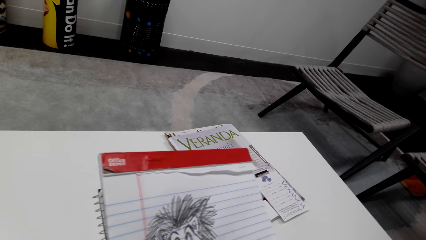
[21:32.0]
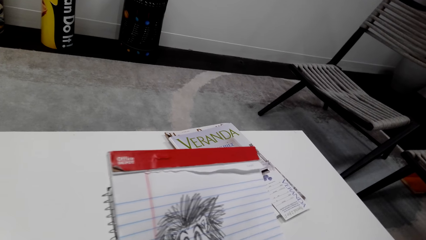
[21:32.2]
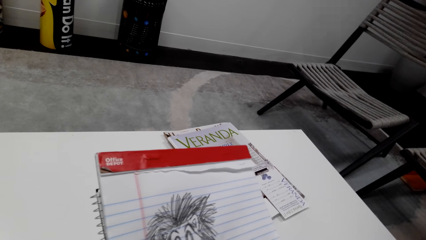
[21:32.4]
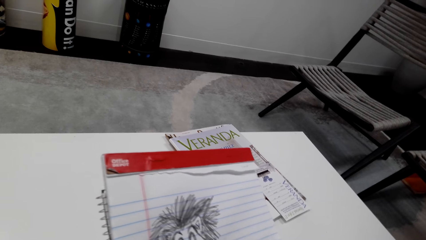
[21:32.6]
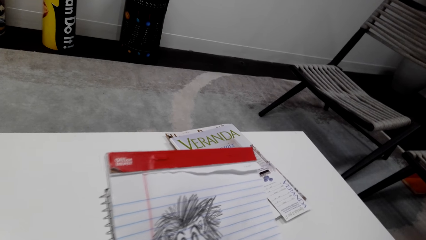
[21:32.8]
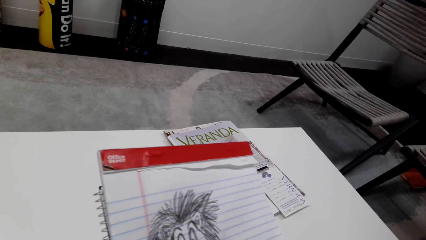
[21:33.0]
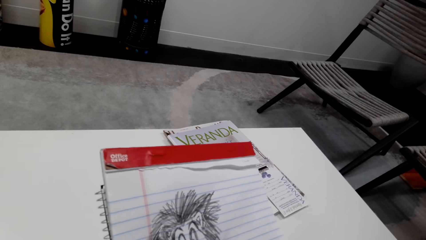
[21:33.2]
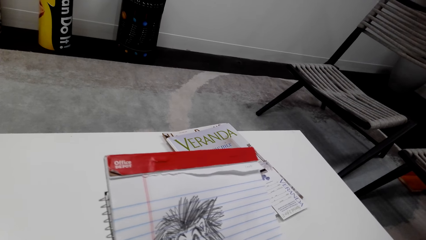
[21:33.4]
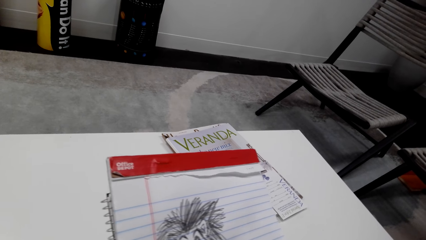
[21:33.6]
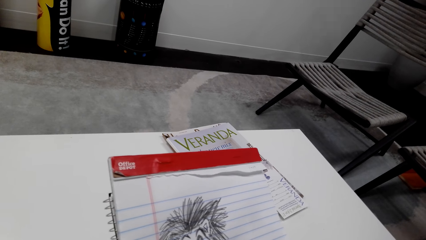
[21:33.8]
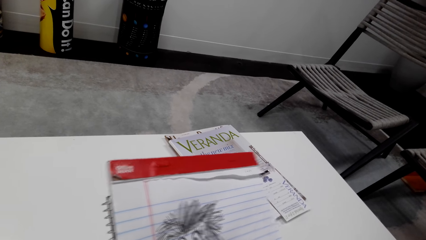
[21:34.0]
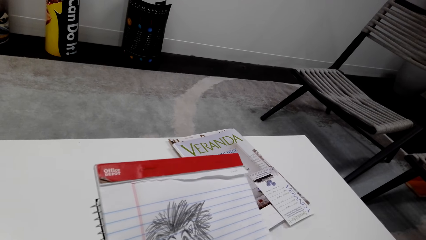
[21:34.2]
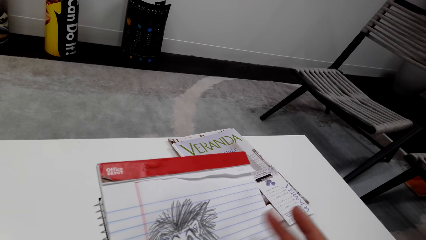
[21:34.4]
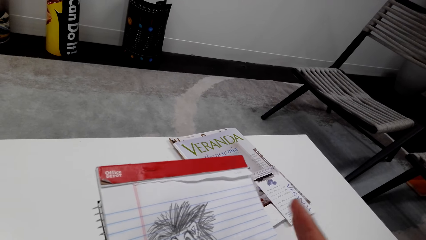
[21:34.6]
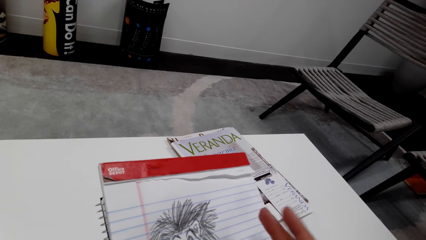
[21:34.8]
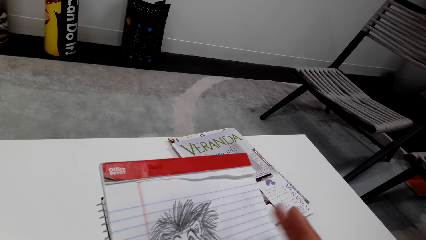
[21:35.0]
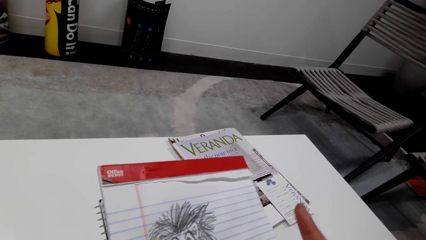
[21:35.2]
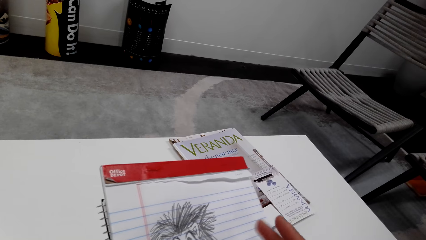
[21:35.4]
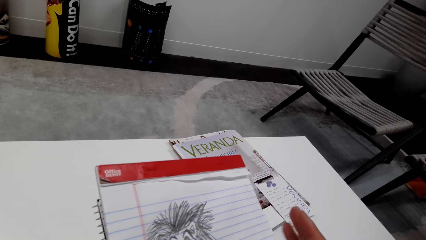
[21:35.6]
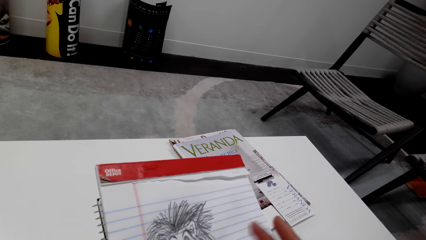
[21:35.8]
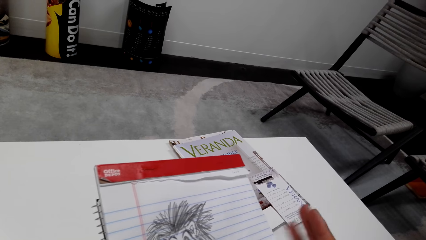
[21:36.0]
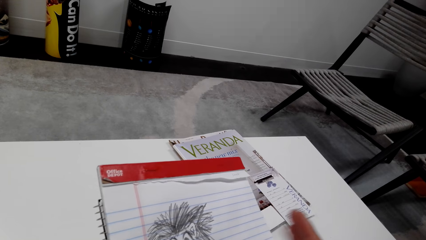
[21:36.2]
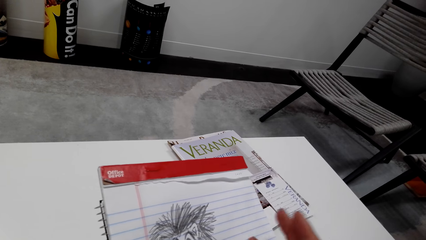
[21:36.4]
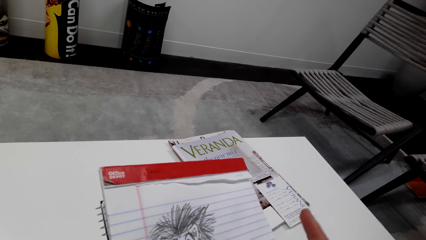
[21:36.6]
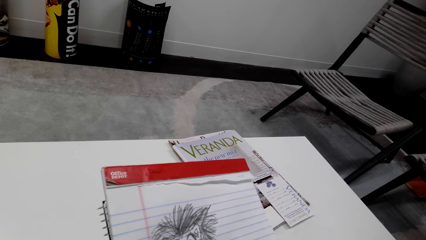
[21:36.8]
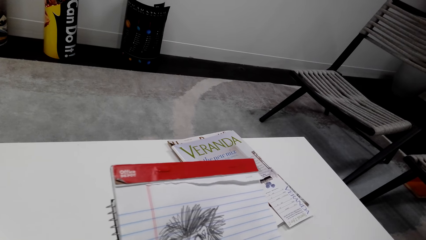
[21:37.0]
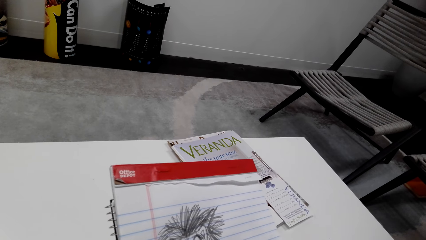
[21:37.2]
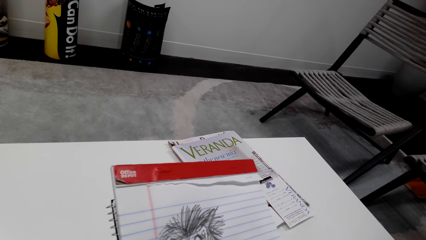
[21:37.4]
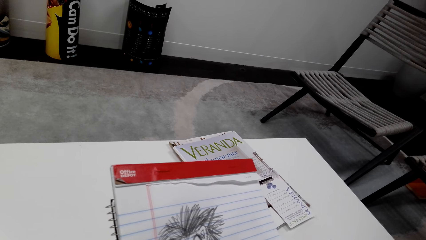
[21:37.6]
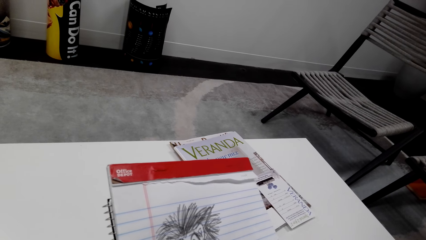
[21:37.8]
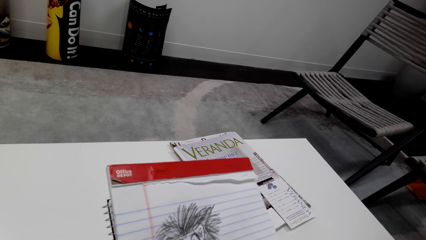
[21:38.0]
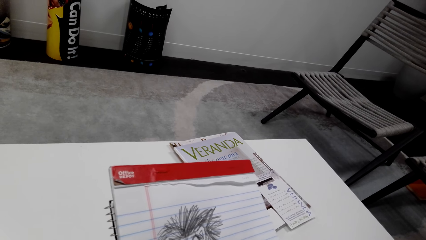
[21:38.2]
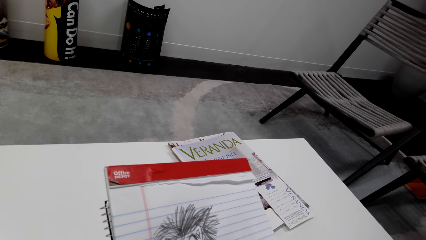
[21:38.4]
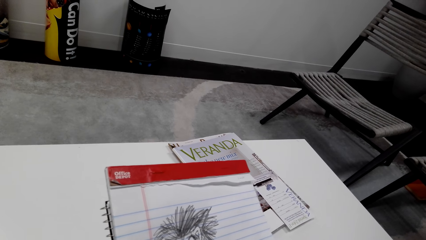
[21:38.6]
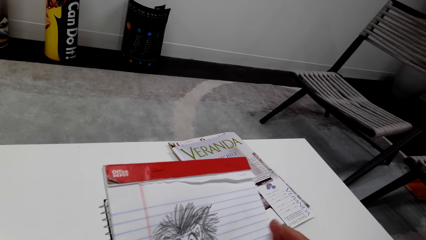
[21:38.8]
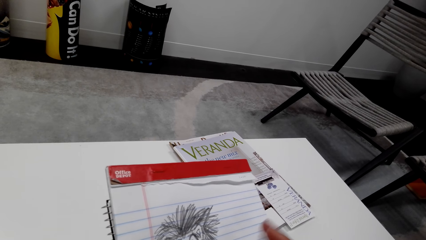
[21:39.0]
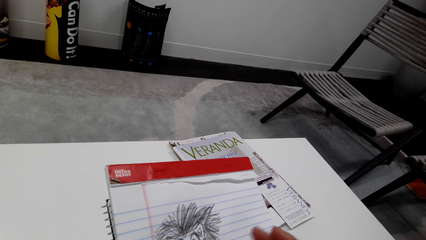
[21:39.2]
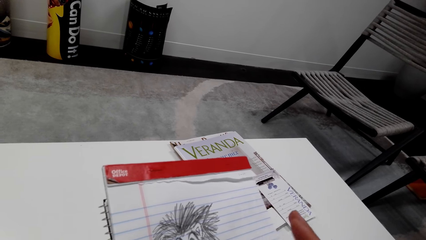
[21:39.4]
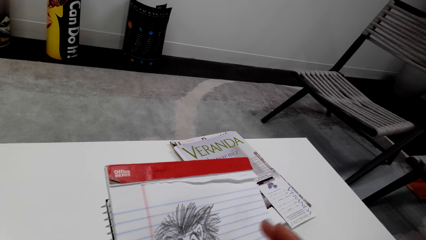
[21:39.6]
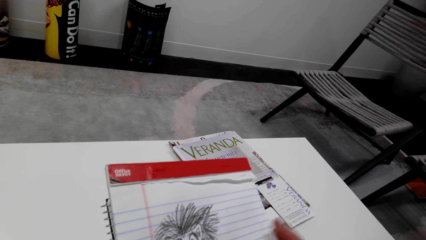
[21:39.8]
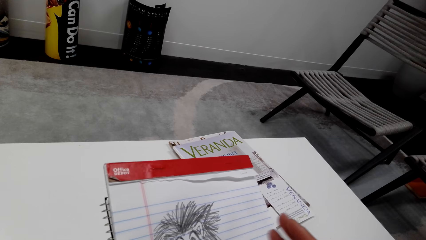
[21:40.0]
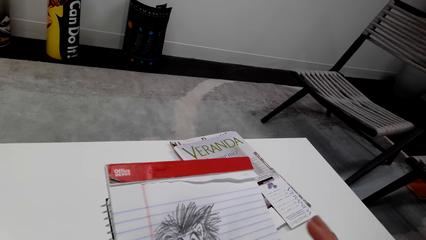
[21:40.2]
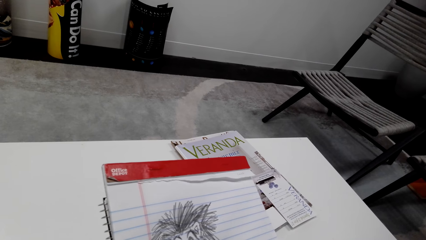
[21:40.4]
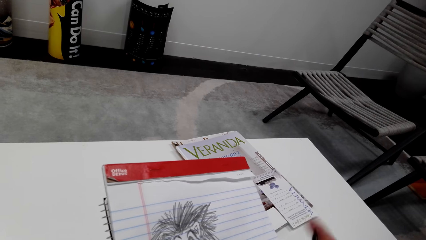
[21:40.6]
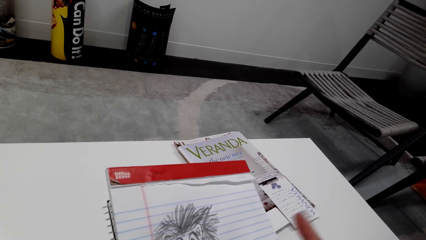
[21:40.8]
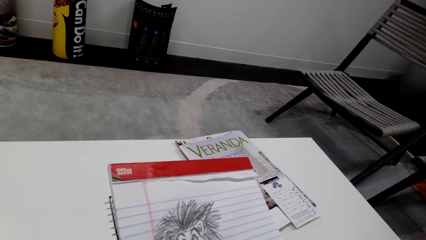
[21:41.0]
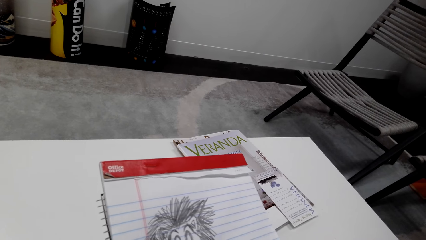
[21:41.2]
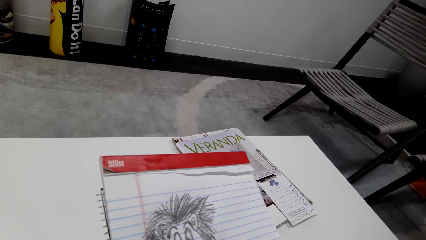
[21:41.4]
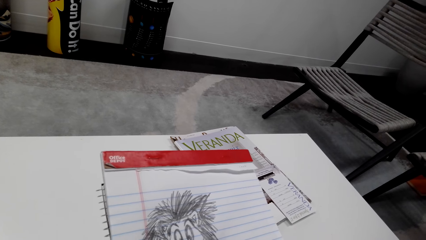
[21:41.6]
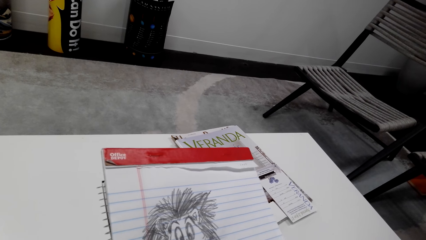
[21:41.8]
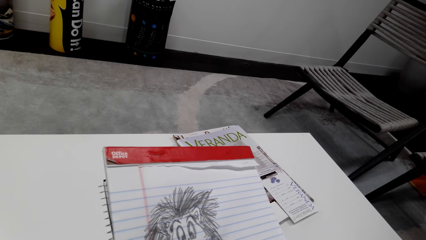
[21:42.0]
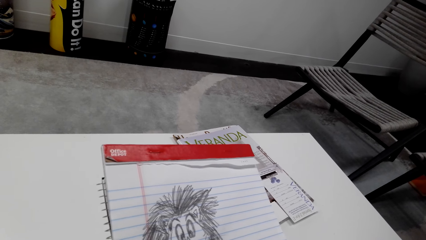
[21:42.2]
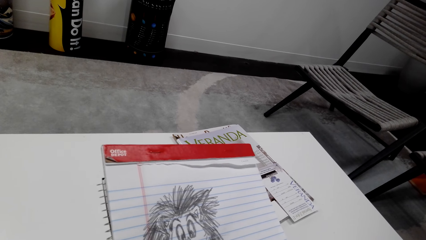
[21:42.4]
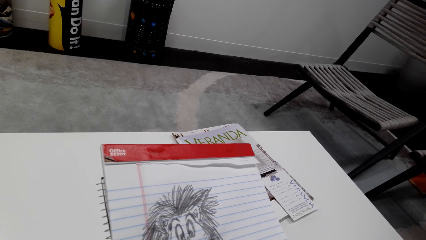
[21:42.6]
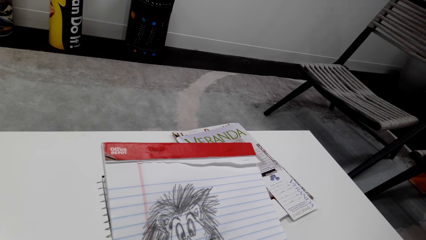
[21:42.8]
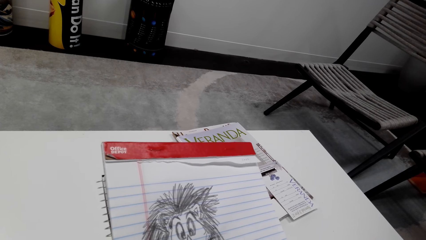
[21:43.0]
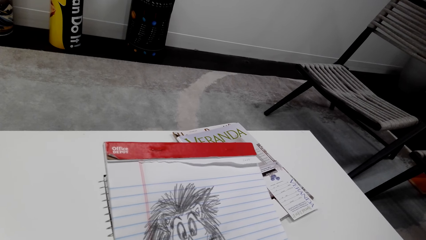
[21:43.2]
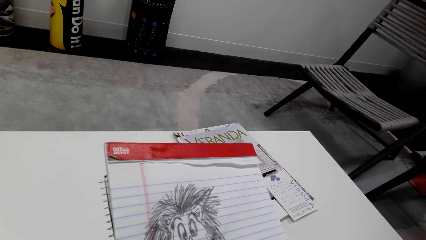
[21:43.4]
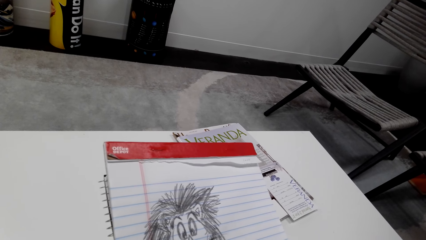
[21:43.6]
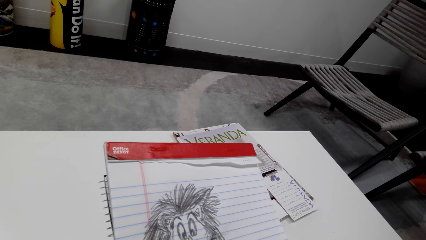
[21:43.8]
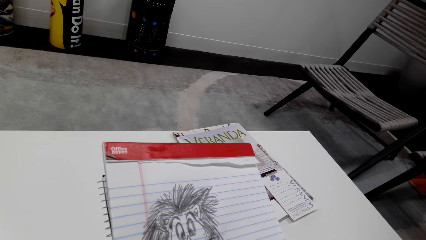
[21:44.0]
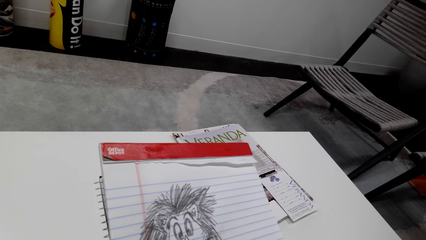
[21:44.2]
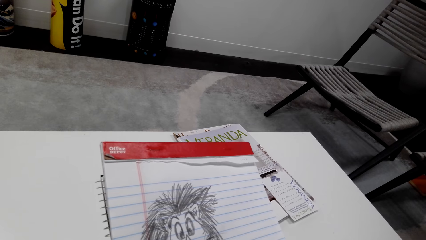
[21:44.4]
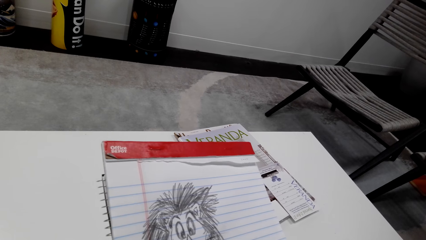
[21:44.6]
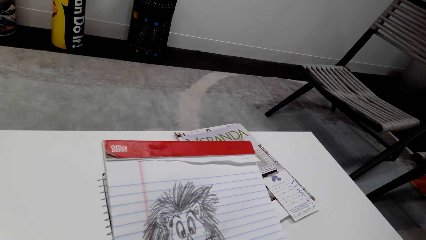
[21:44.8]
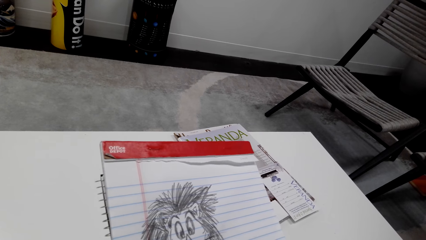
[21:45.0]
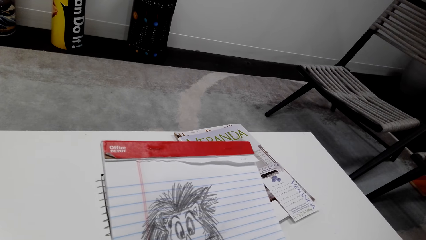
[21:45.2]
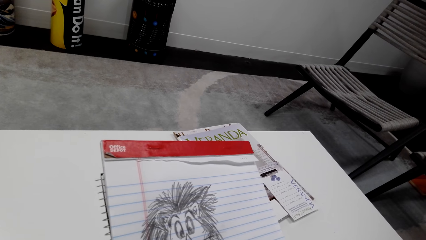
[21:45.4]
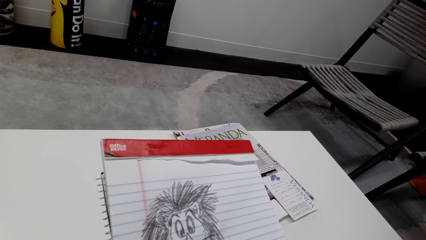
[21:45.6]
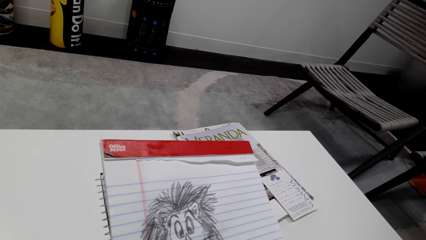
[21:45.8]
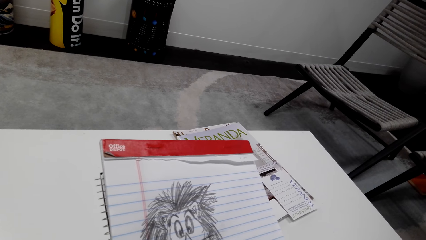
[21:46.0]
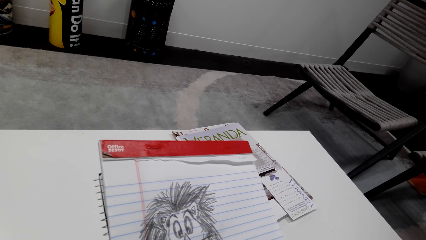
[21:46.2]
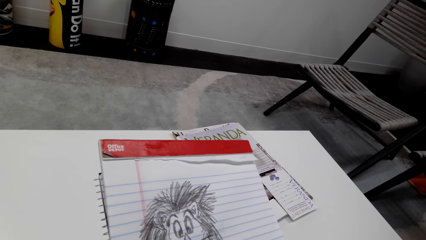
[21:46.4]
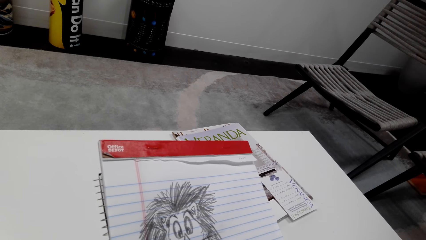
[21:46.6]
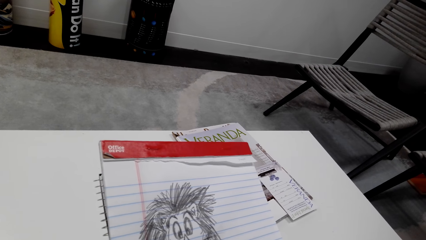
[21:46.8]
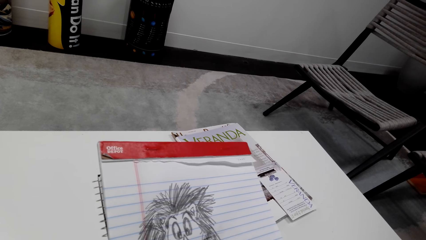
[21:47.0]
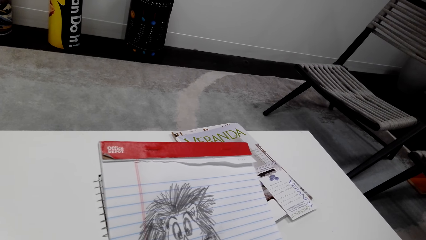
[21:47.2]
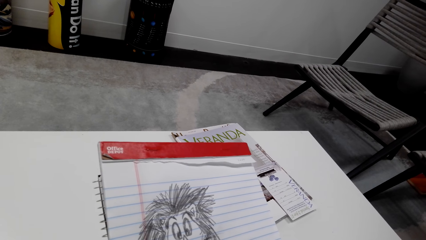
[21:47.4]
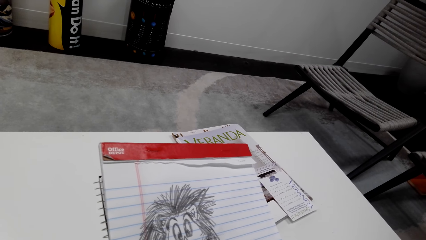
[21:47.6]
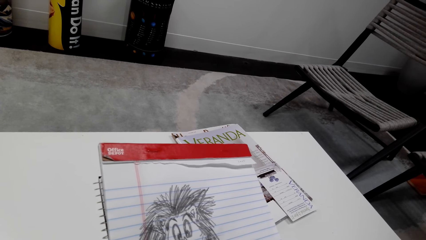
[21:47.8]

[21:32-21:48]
The camera wearer wipes a book with fingers. They look at the drawing.
